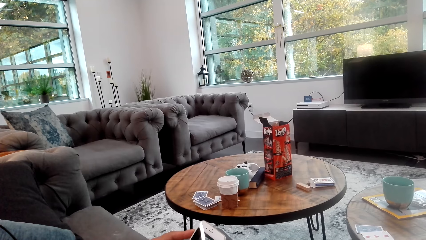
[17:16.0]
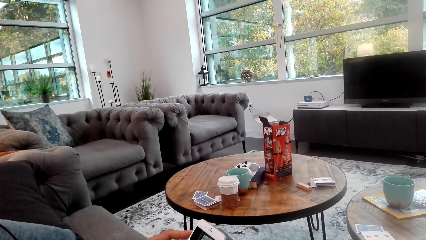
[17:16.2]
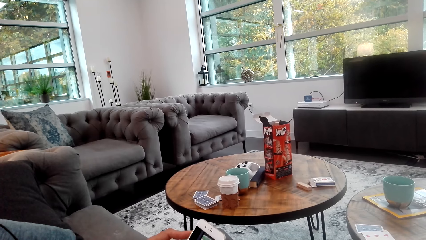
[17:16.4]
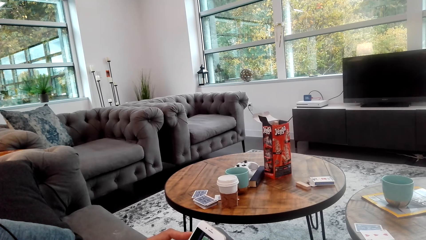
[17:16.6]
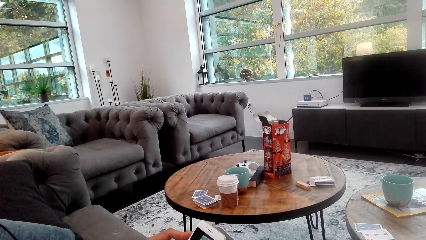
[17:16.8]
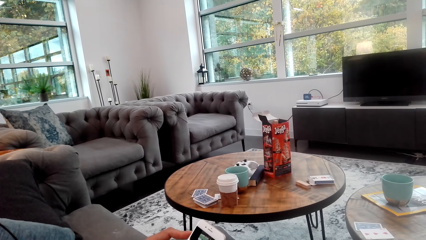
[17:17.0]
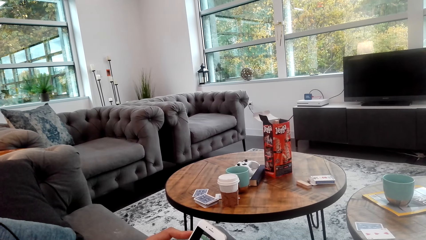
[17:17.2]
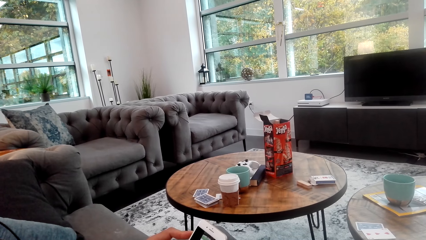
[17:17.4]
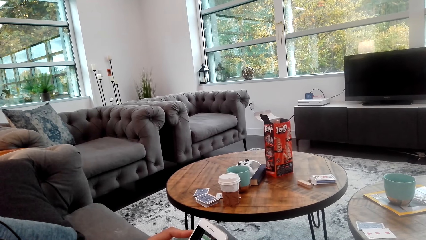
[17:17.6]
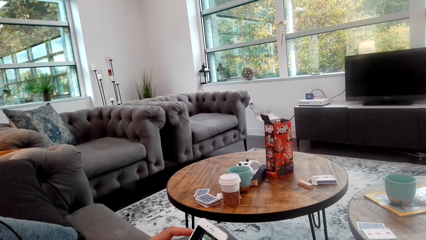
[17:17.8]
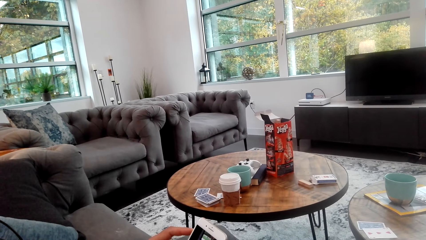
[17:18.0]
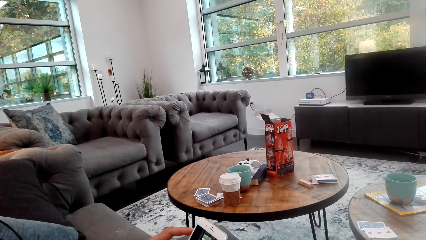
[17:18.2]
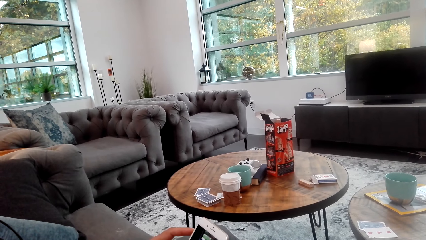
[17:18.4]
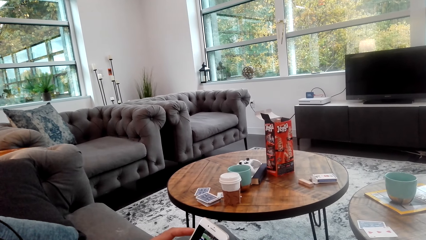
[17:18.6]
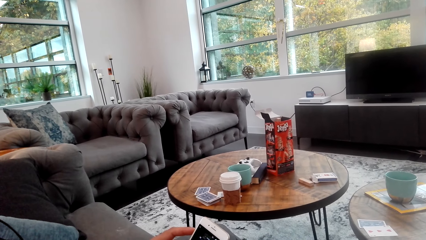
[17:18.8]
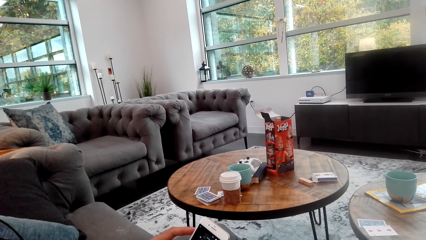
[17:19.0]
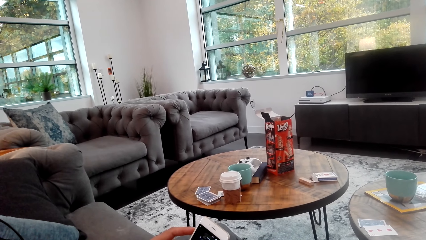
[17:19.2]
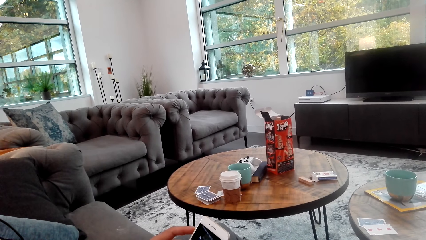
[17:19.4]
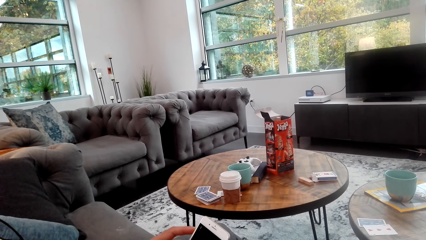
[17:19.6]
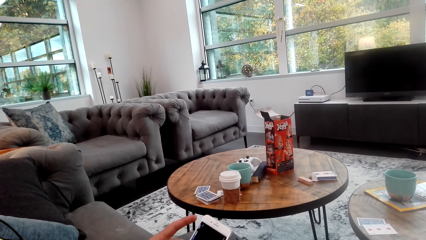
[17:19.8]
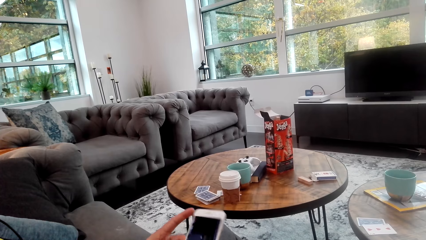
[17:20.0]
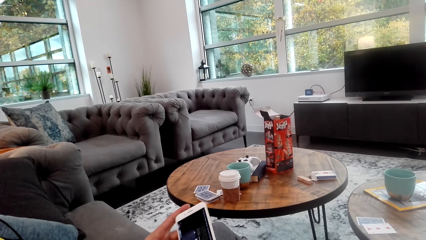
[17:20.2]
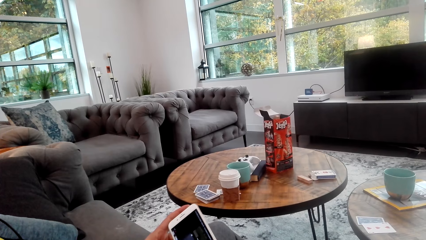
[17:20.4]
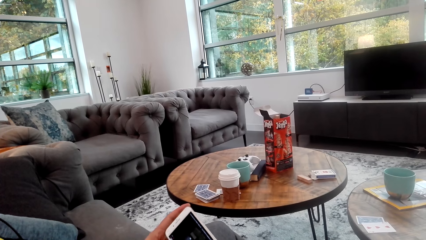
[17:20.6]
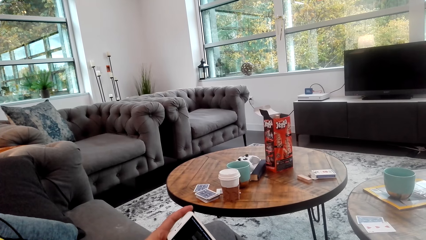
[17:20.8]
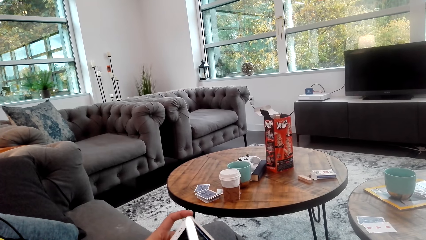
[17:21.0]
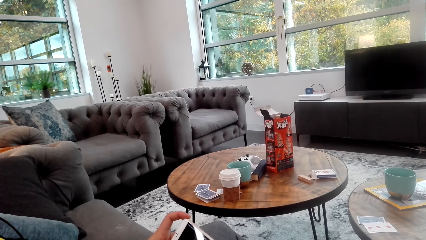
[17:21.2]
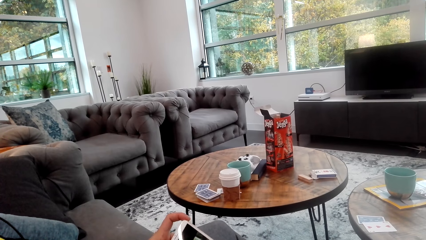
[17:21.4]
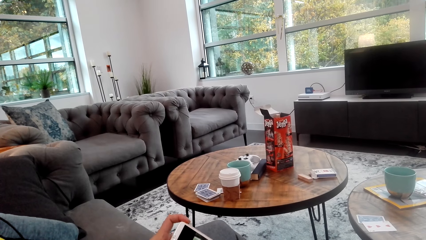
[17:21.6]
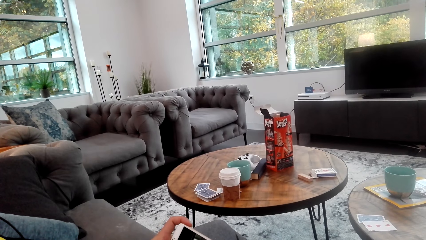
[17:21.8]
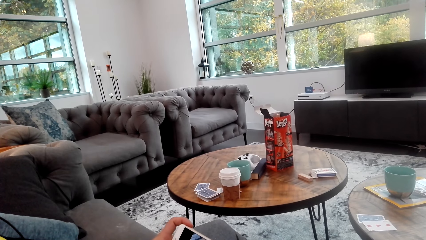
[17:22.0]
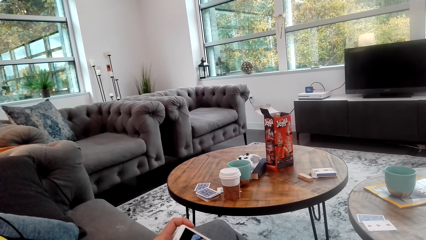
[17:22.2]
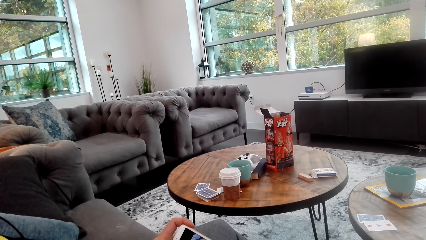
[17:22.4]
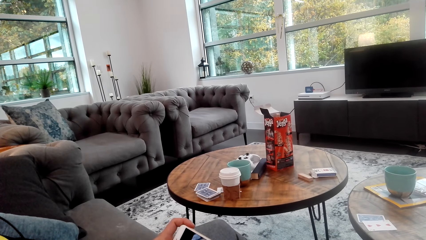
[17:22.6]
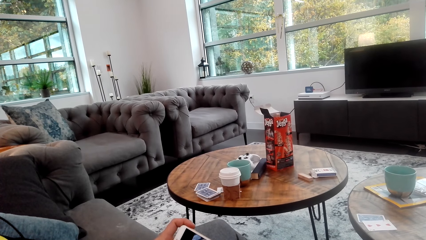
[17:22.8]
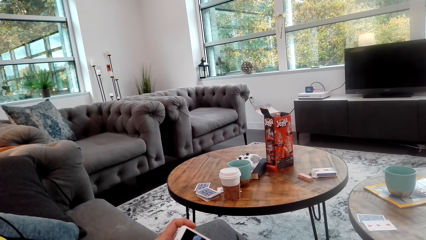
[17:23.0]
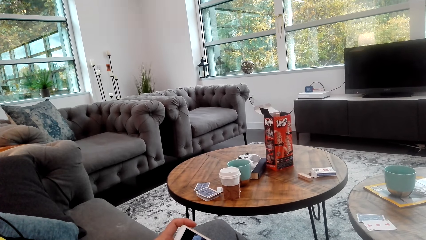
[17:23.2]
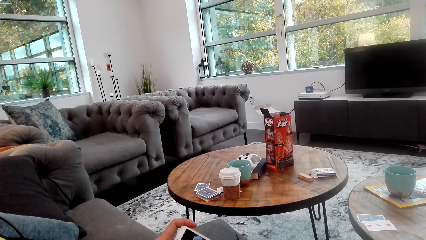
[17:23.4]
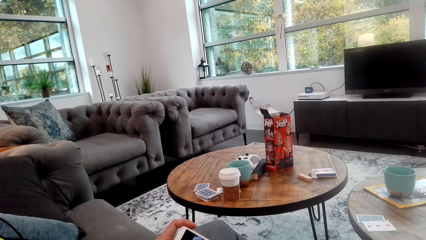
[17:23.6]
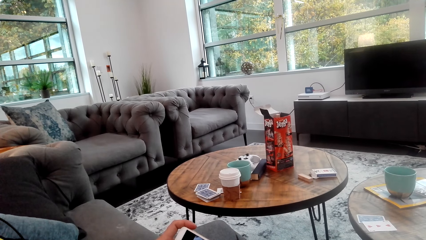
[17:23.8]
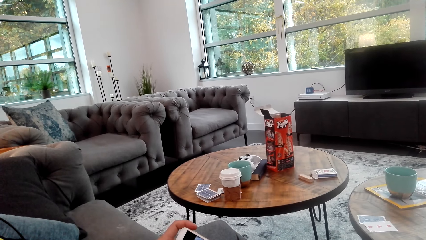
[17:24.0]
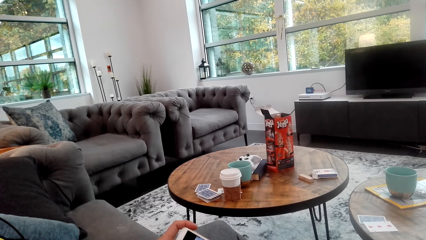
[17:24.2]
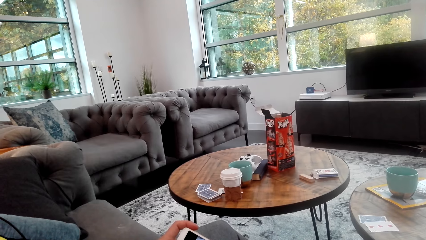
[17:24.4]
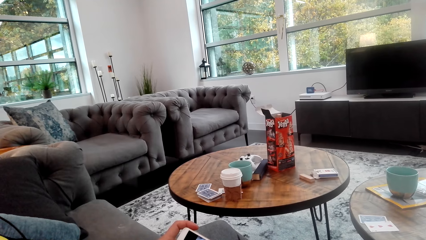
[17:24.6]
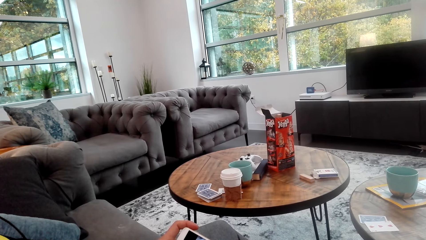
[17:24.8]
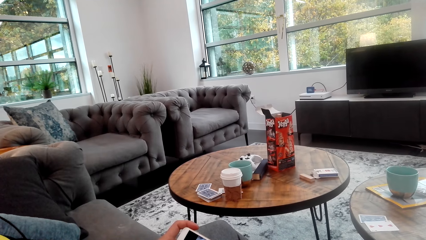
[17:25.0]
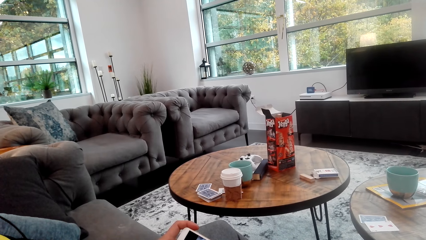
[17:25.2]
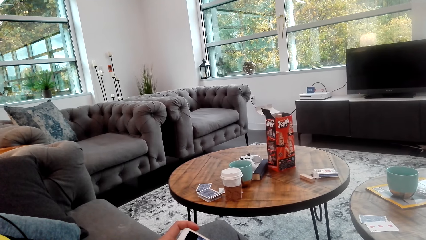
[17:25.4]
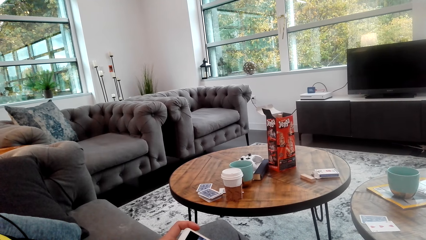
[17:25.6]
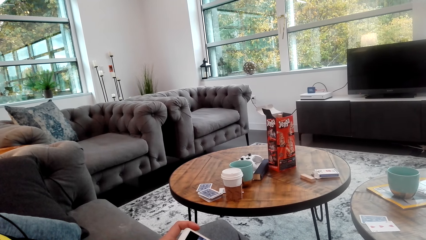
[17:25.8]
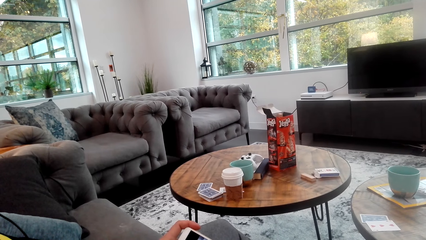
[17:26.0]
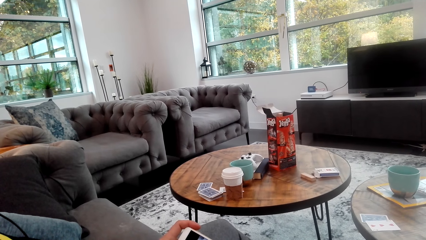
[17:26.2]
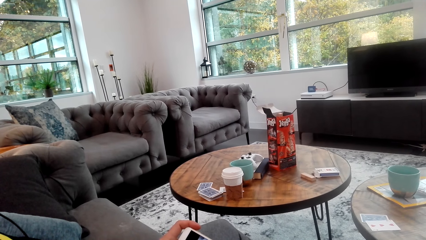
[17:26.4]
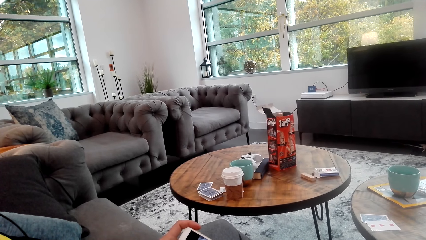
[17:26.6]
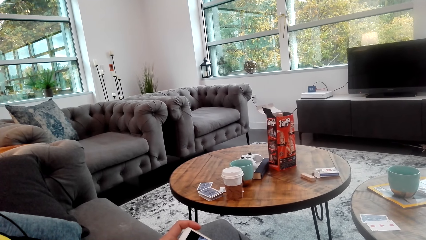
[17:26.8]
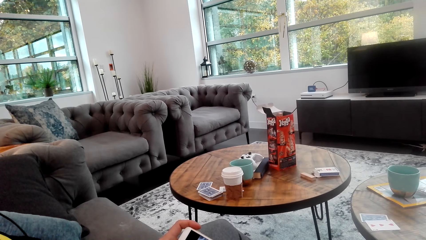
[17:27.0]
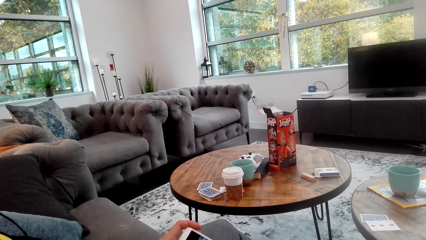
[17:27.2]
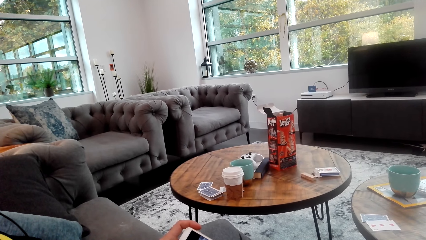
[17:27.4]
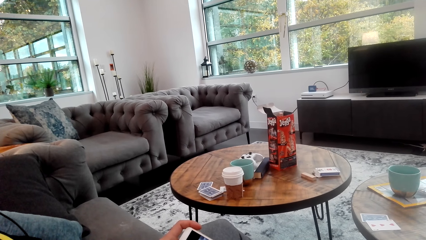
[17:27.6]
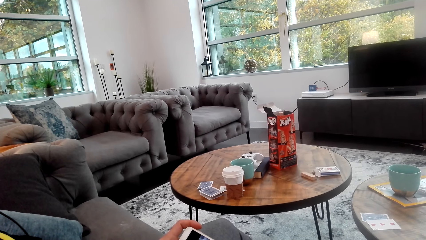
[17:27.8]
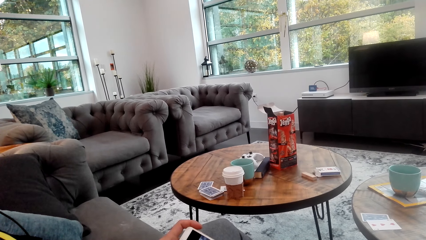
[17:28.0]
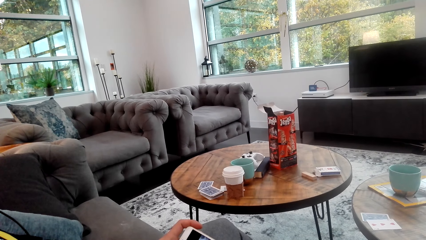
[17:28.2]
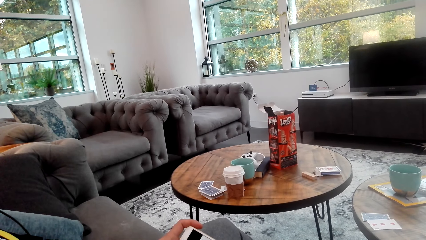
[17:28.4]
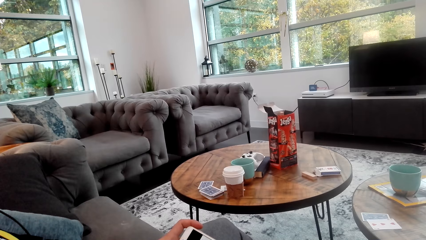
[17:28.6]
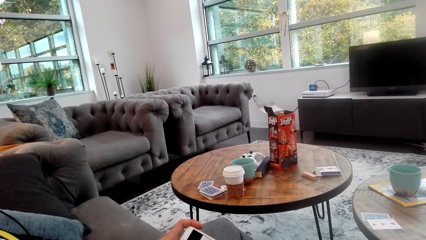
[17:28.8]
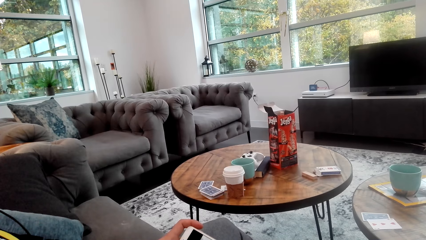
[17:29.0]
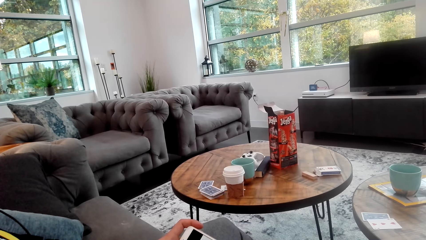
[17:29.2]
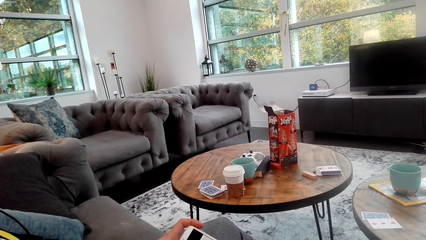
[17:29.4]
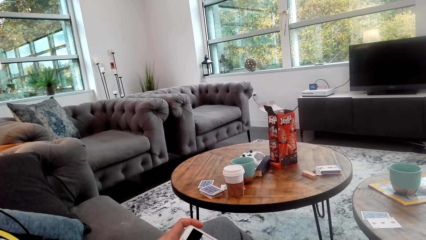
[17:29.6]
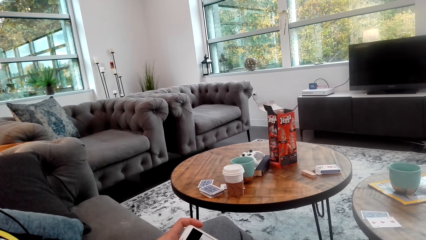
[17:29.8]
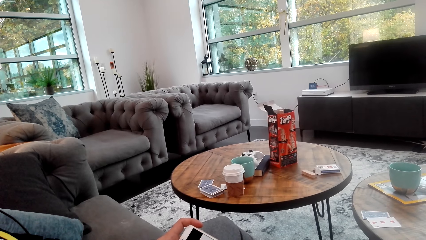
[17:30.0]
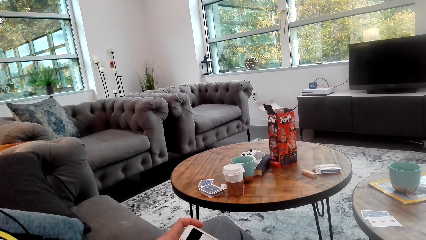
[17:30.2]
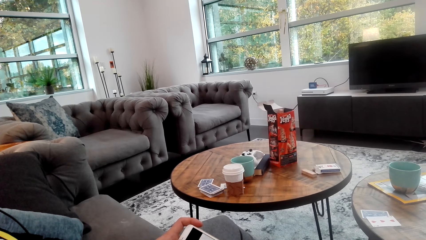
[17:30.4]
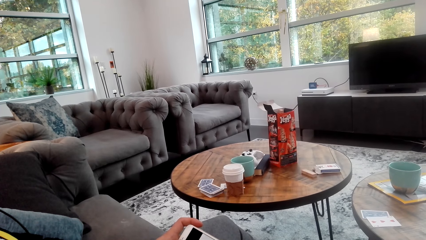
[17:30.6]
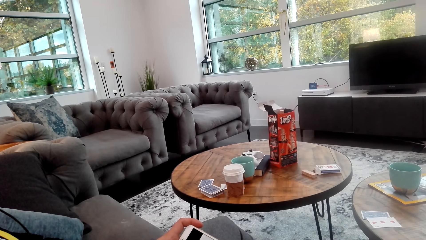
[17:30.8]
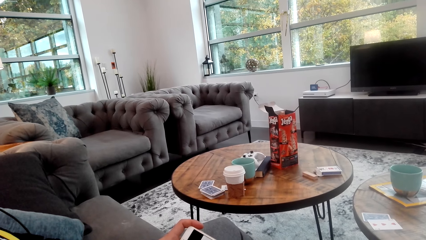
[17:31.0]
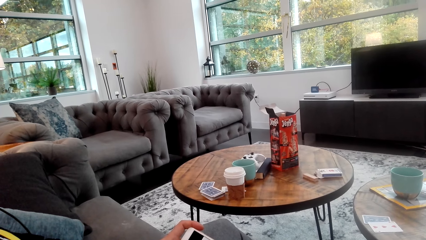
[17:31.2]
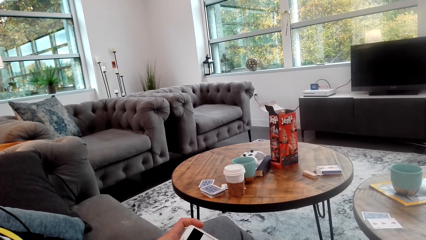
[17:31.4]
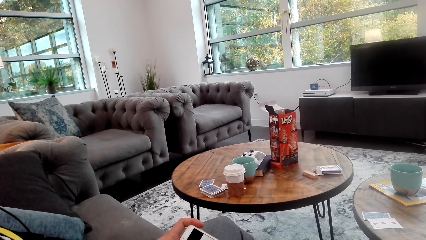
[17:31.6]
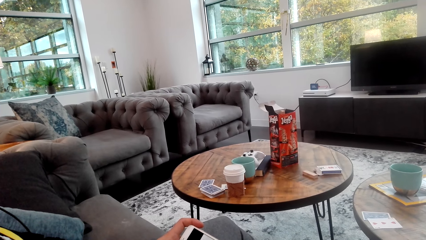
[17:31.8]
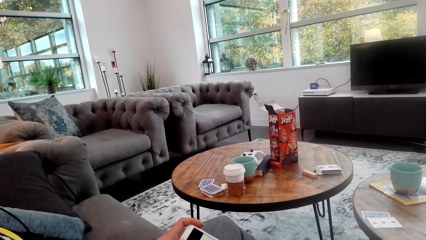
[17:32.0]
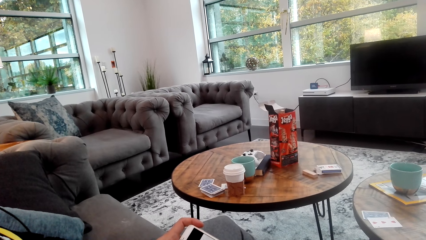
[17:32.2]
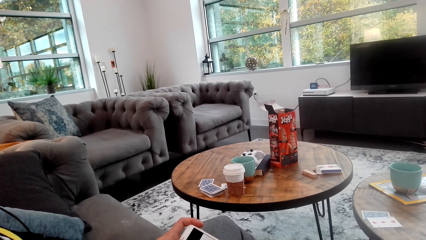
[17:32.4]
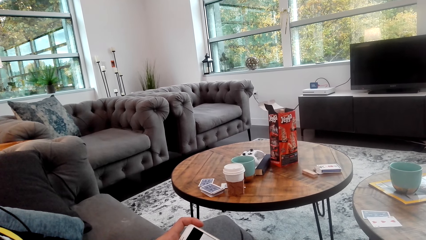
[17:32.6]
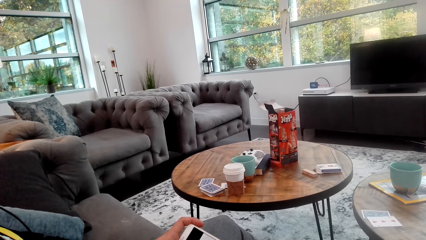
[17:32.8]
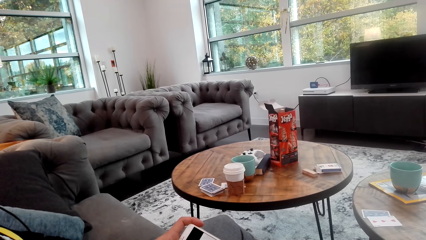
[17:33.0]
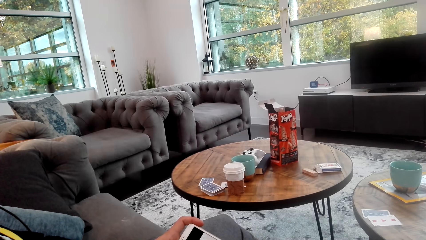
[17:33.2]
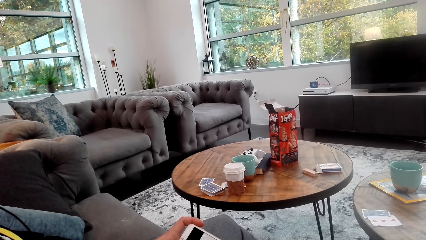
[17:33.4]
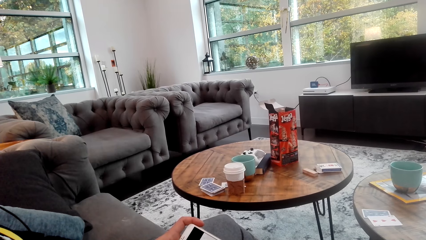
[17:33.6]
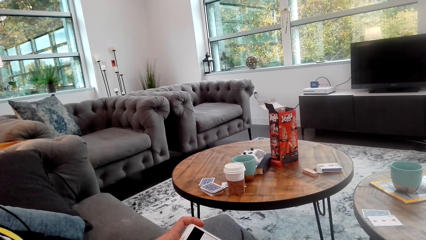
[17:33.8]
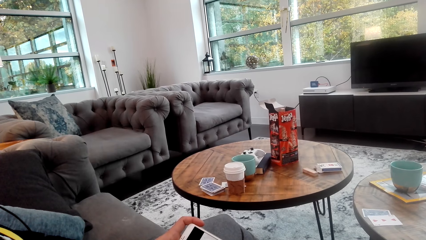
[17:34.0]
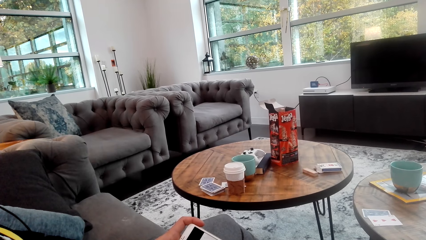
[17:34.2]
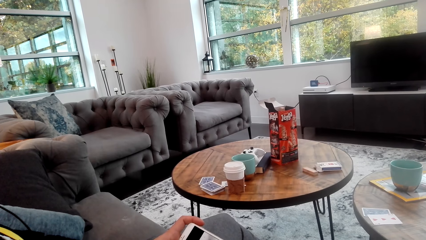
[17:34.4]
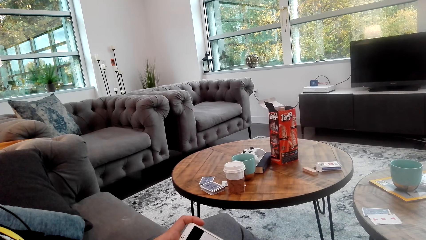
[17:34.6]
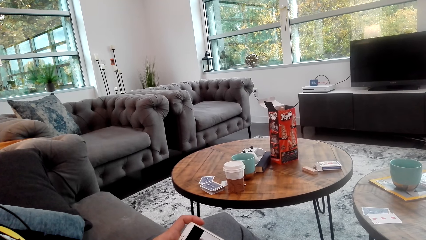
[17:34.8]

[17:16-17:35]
A man touches the phone. The man stares at the phone.
